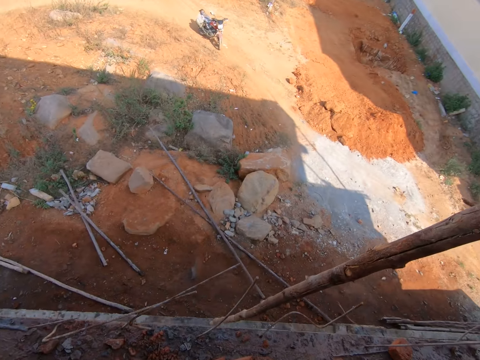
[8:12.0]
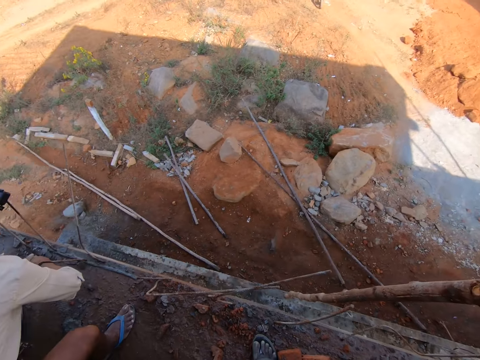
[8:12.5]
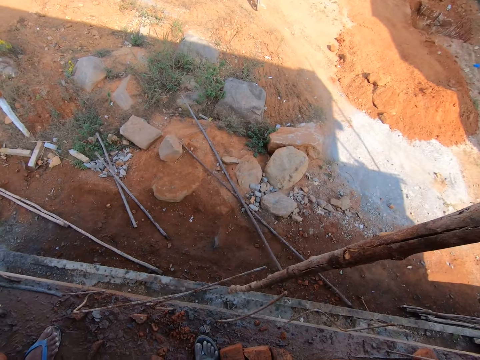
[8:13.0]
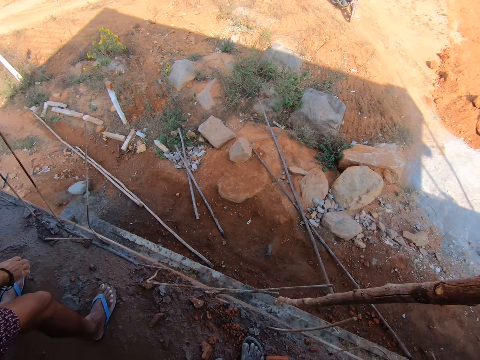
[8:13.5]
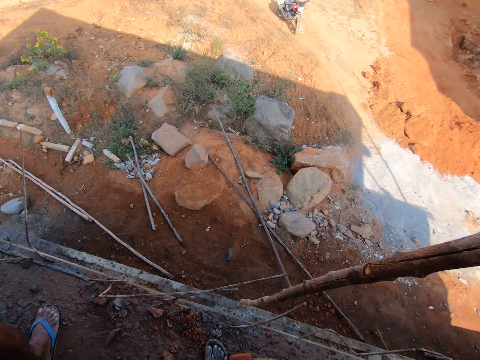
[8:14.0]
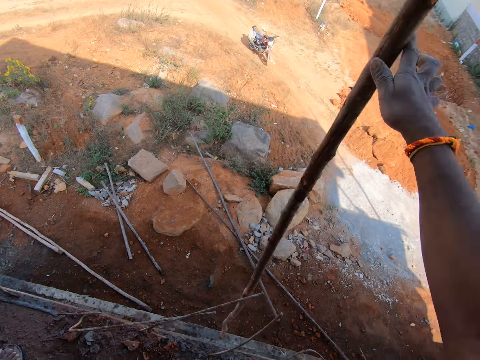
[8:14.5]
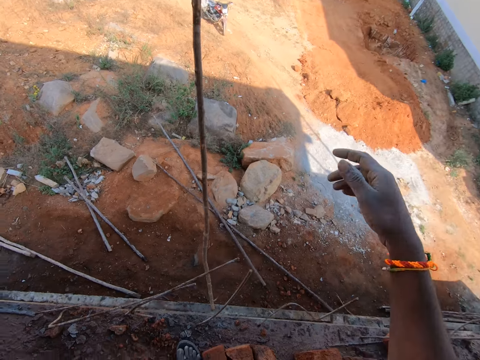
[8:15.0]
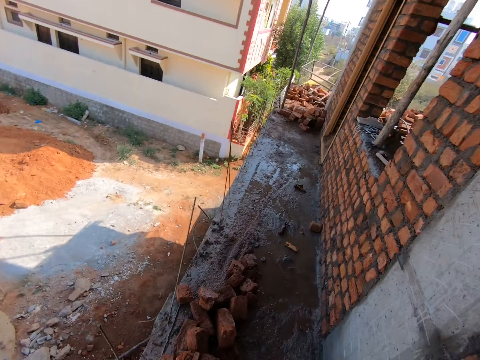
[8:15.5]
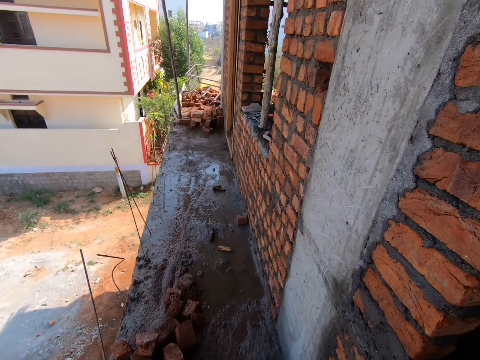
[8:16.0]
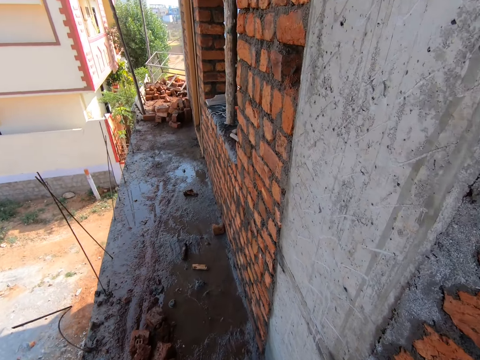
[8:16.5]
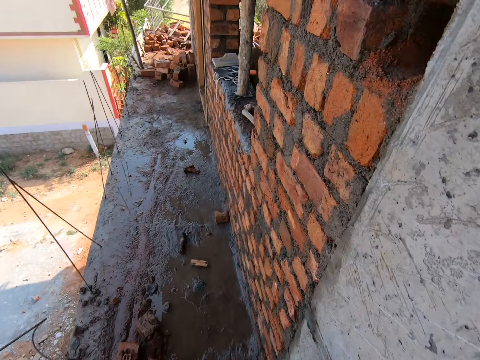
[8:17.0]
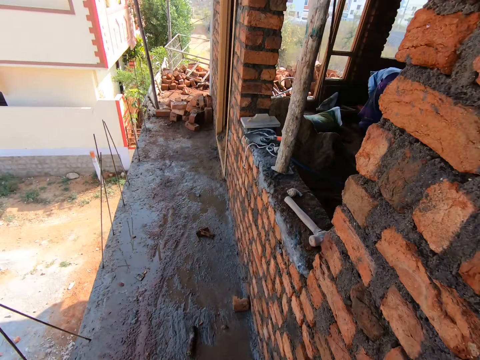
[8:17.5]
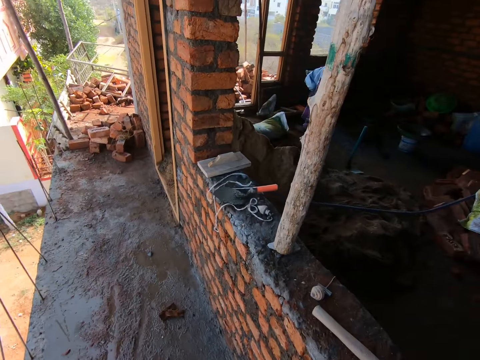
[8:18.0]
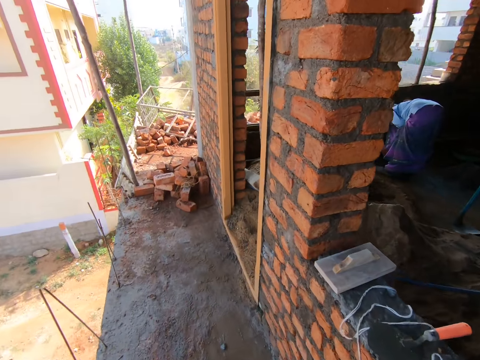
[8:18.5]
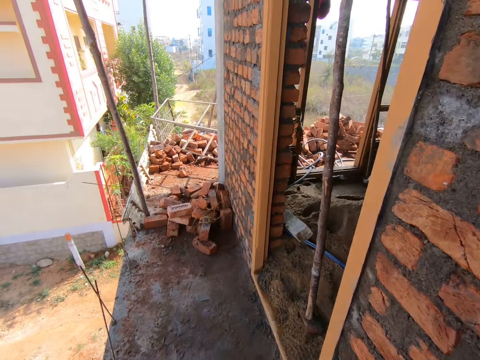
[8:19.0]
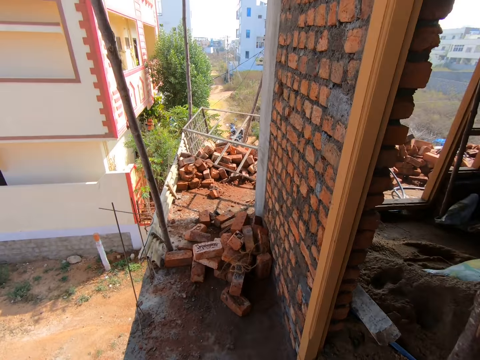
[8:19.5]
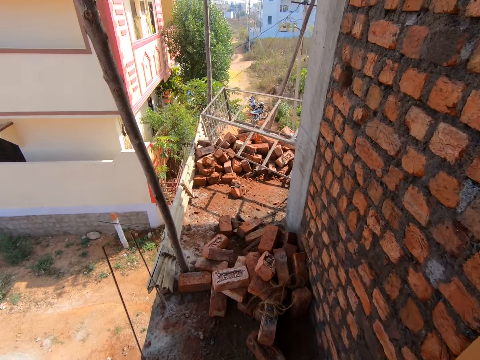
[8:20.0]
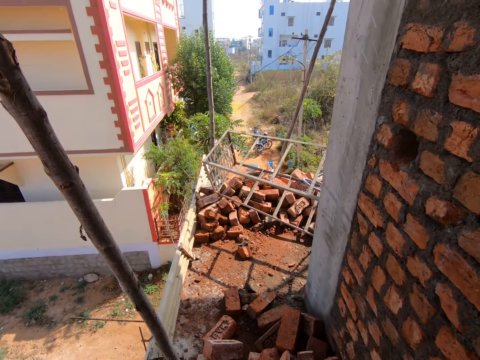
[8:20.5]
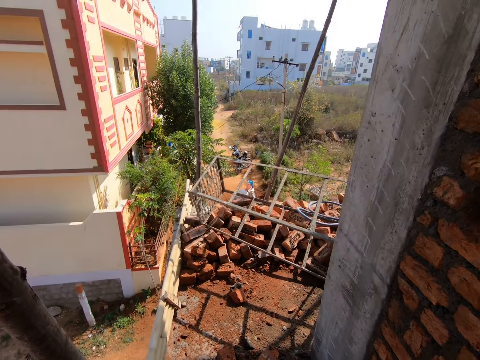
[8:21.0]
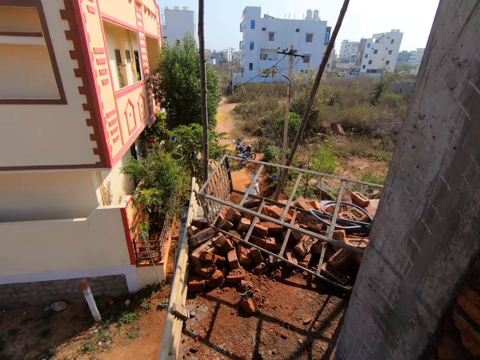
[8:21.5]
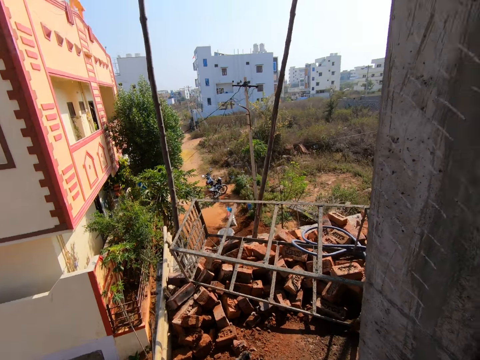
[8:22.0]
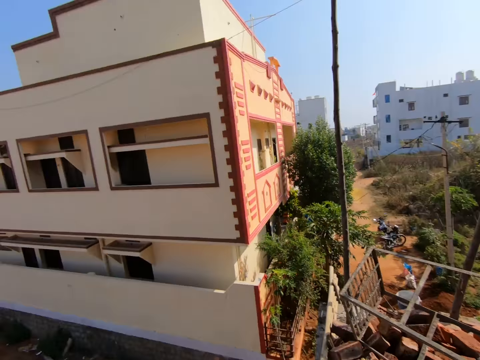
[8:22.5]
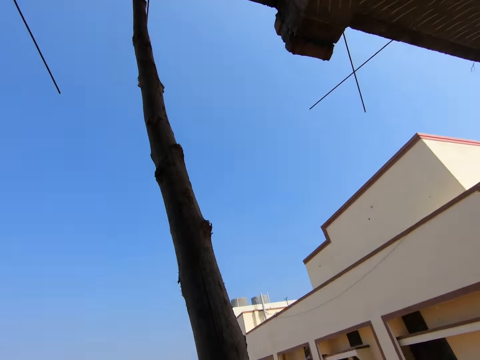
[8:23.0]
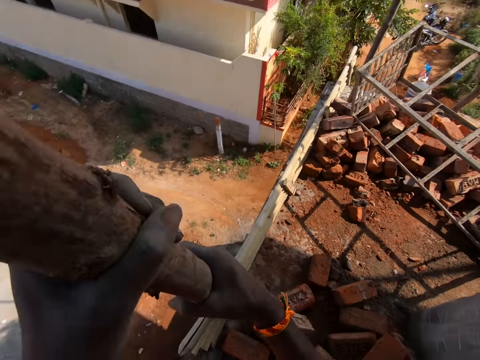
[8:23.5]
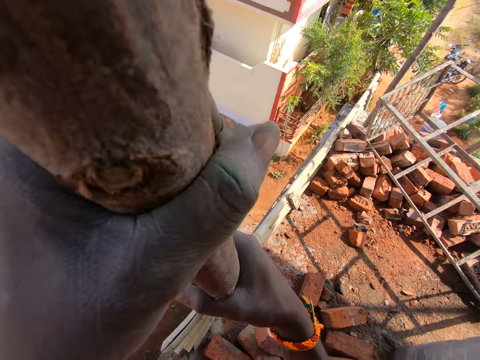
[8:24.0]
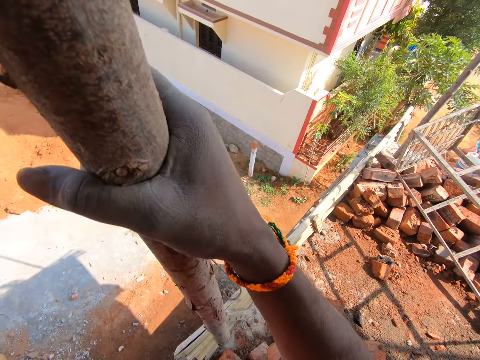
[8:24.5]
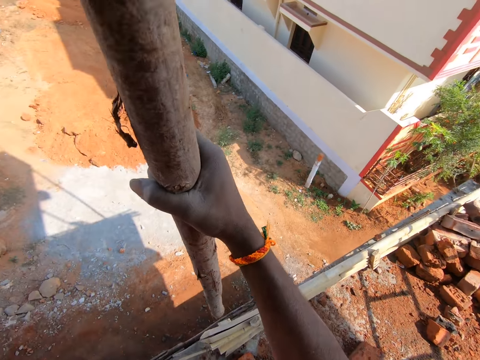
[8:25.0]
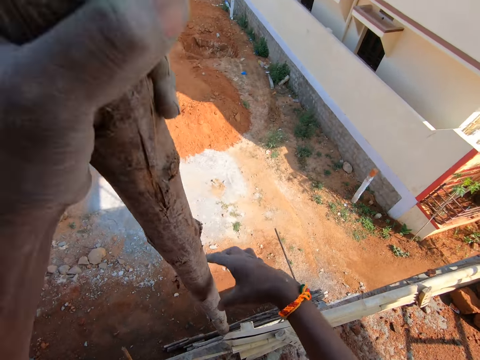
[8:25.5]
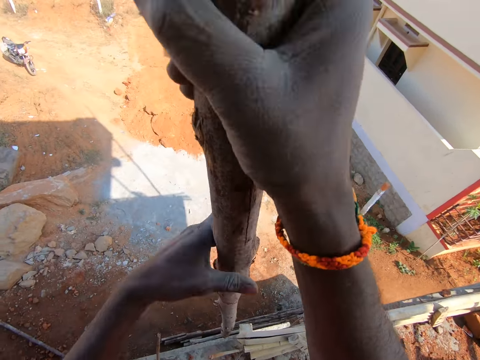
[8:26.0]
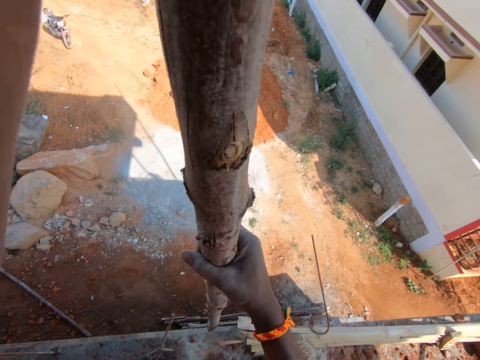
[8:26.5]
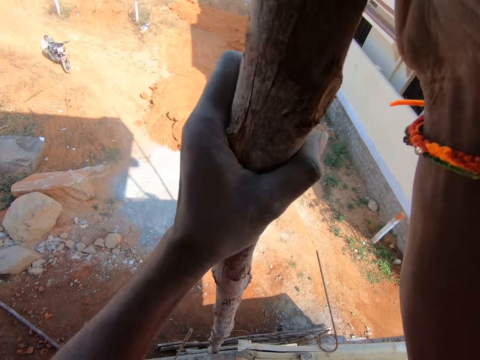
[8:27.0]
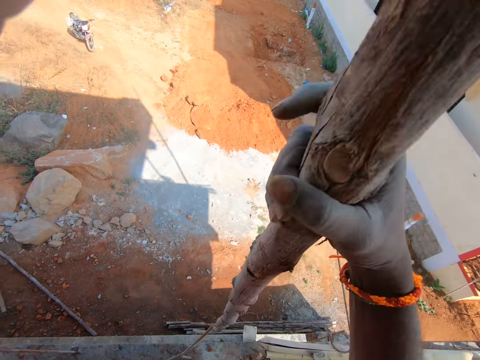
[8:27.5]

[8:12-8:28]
The camera wearer holds a log with the right hand. They touch the wood. They drop the wood on the ground. They walk on the balcony. They twist the log out with both hands.

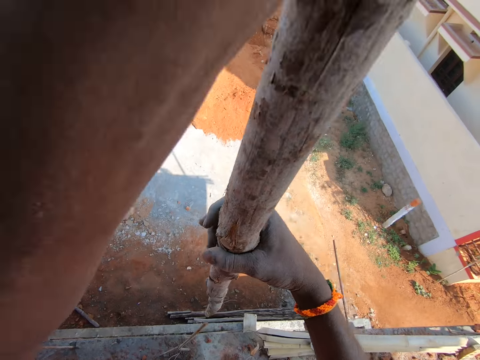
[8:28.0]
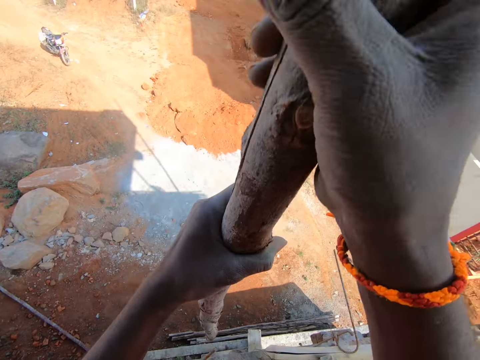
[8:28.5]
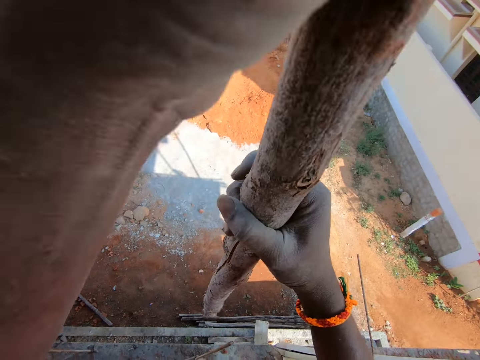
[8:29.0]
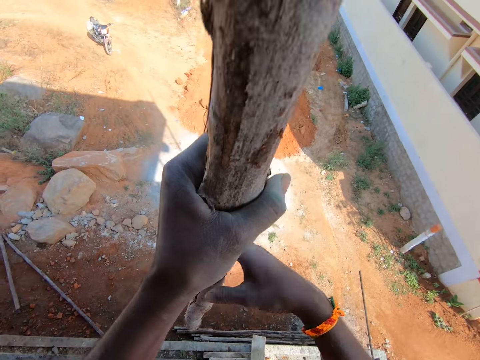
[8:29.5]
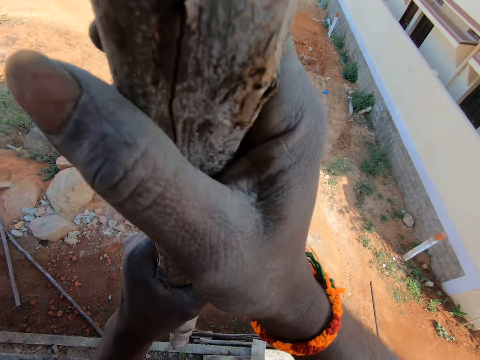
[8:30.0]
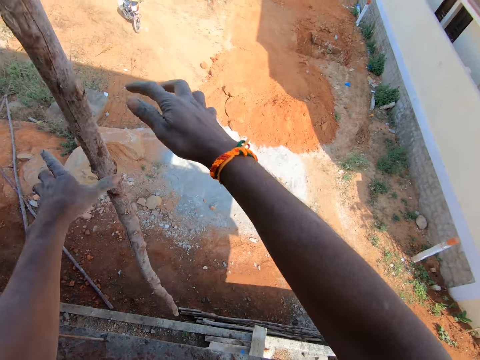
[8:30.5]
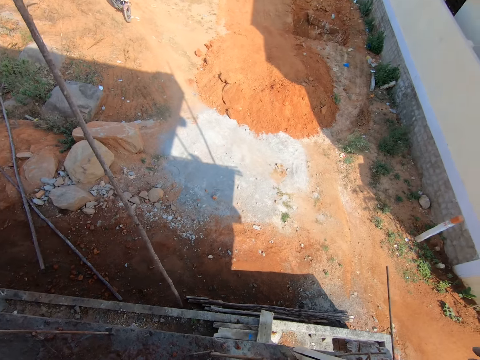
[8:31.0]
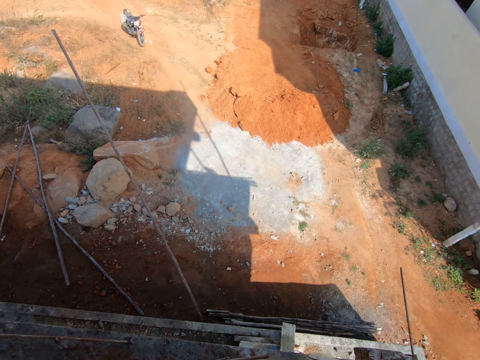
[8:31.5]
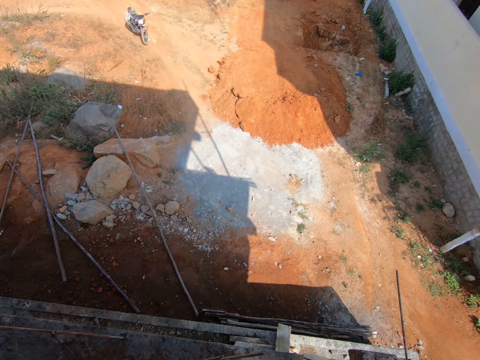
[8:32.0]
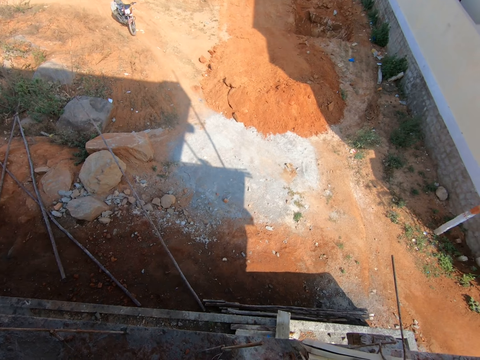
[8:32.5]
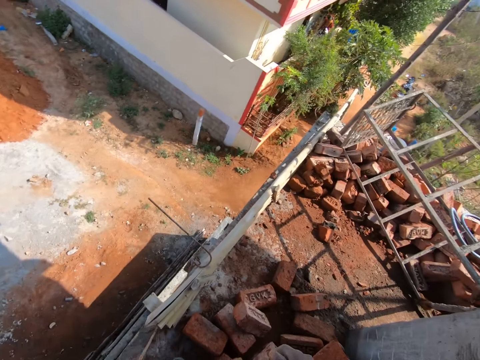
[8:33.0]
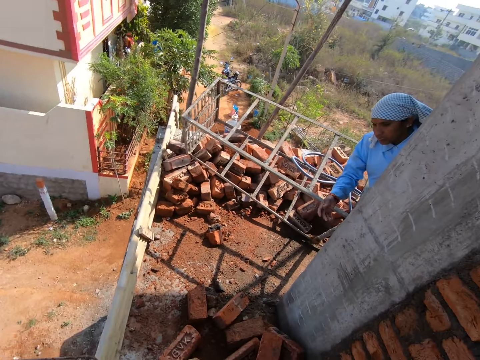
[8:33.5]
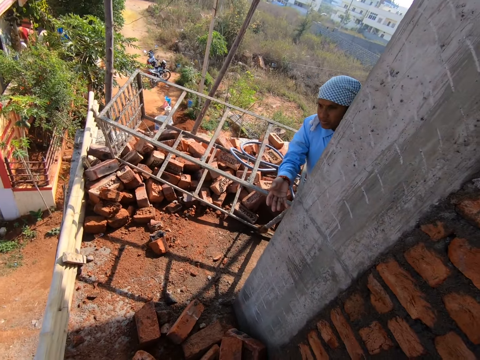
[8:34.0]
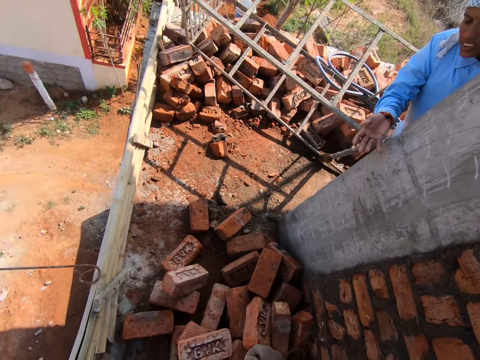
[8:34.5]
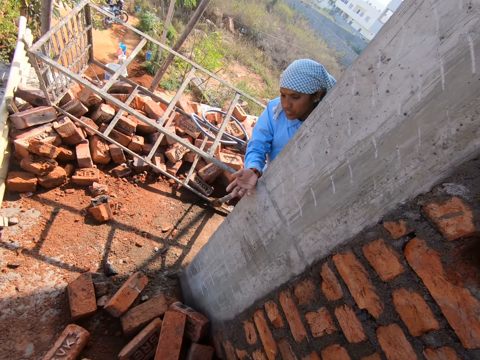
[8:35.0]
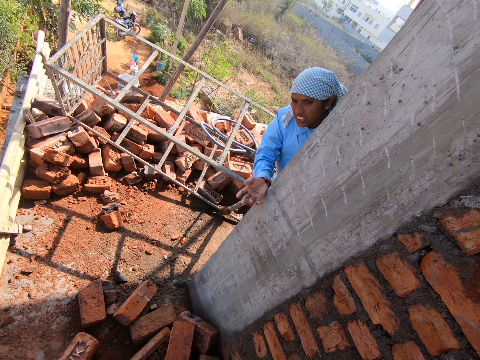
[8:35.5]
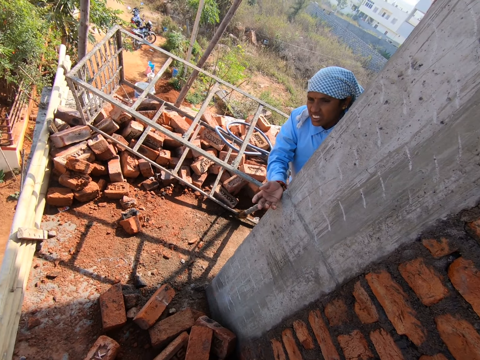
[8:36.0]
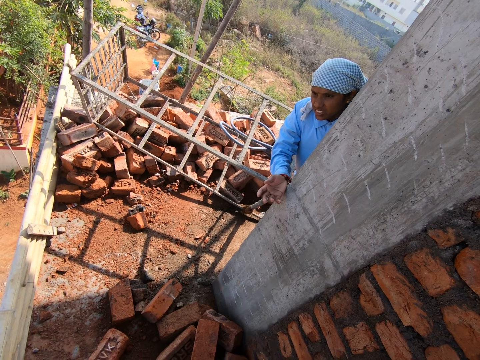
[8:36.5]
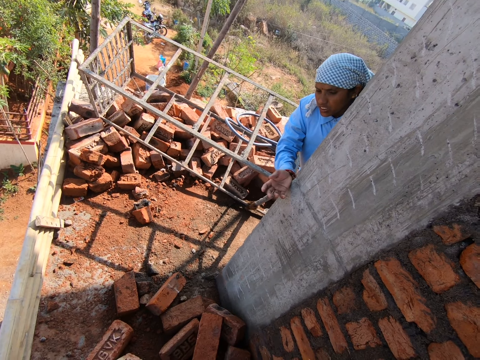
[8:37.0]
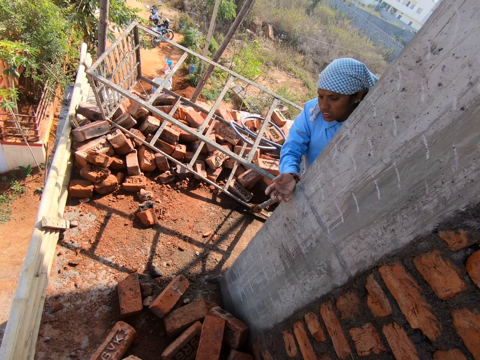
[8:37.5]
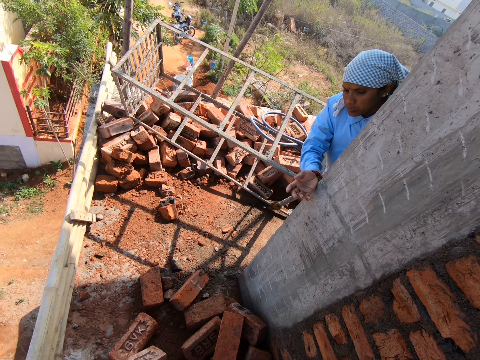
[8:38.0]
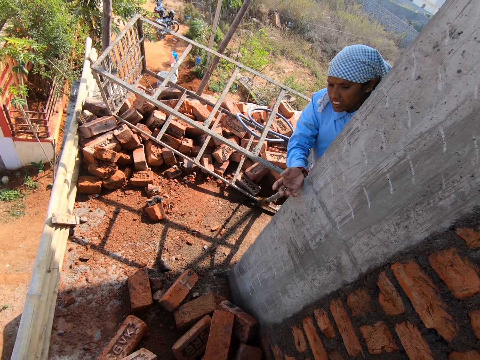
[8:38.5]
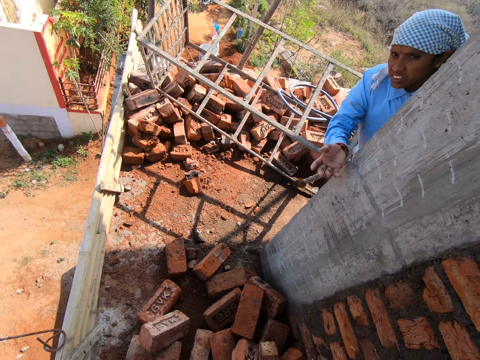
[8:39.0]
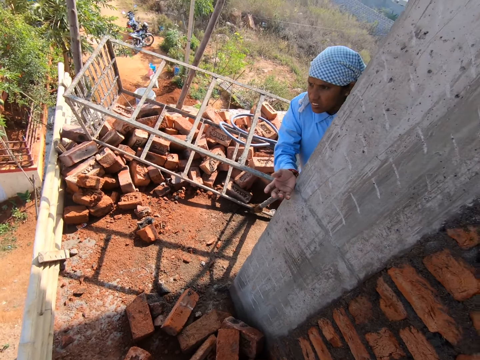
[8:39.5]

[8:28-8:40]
The camera wearer drops the wood on the ground. They talk with a woman.
